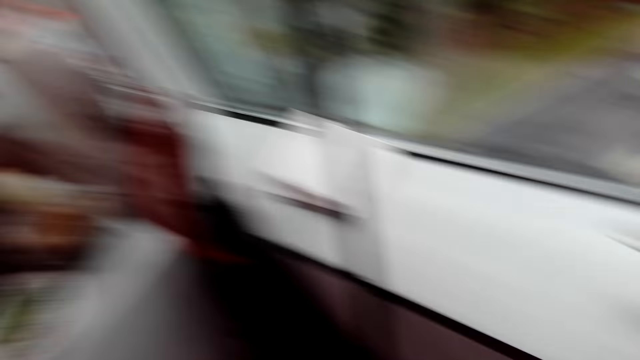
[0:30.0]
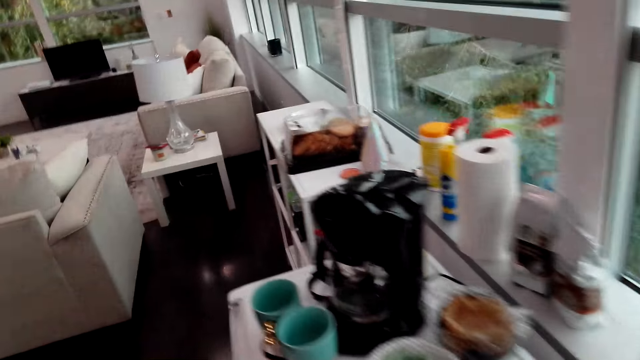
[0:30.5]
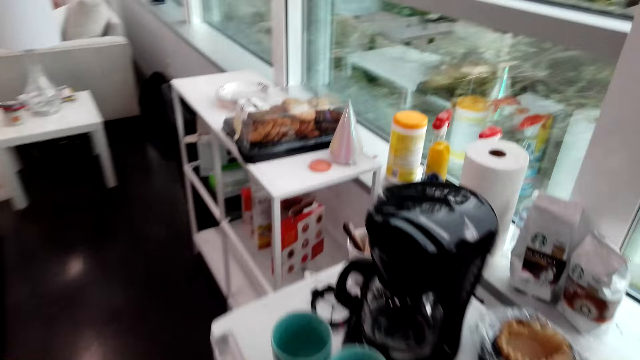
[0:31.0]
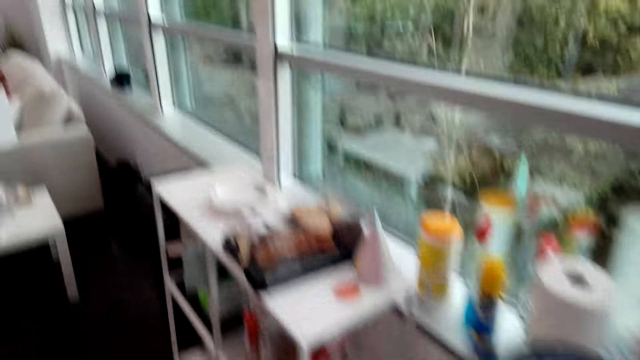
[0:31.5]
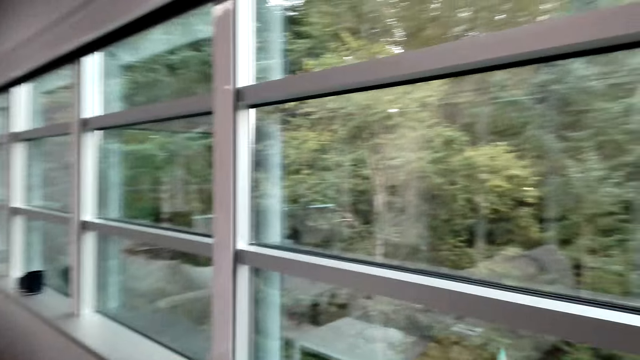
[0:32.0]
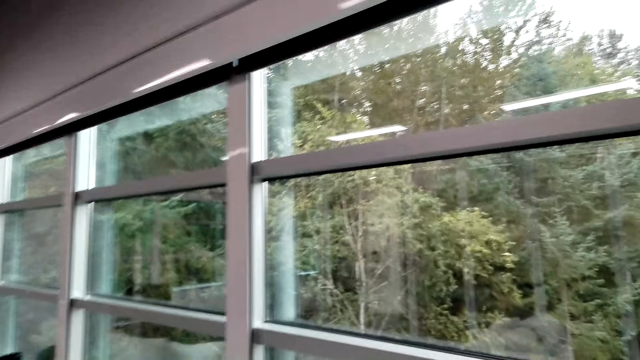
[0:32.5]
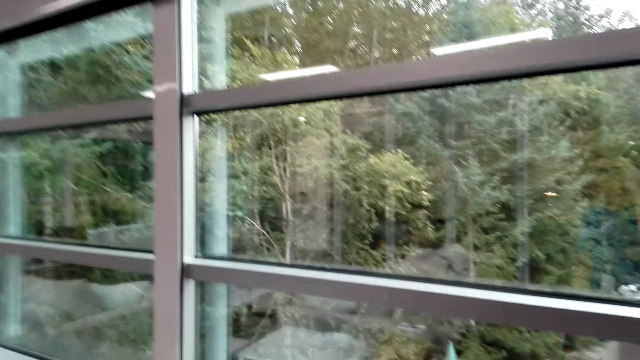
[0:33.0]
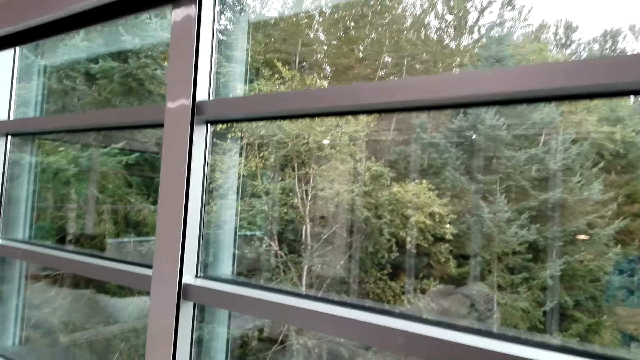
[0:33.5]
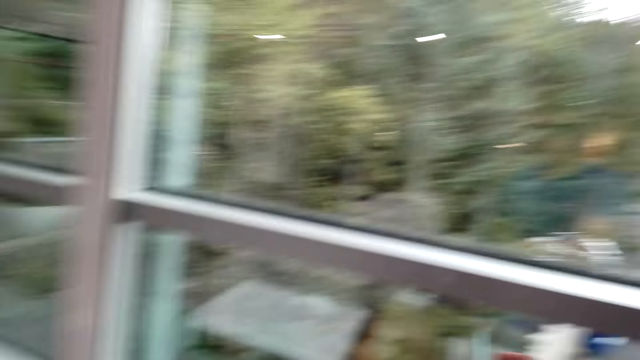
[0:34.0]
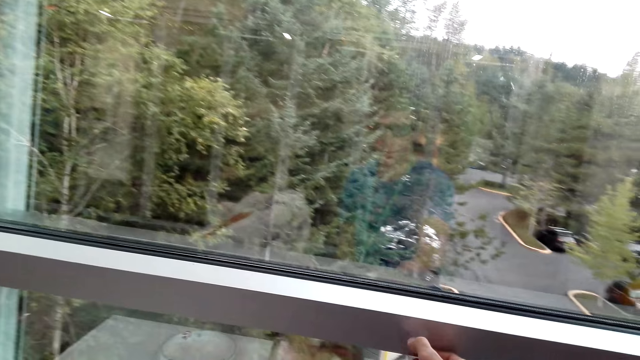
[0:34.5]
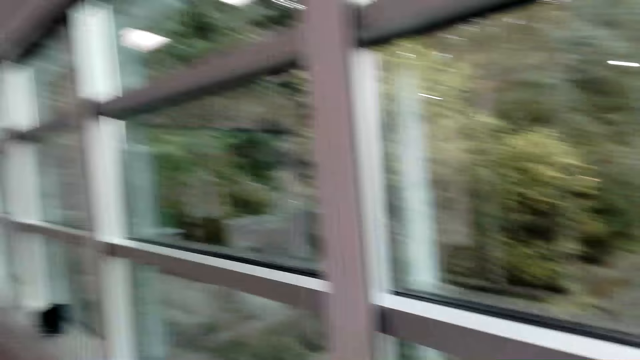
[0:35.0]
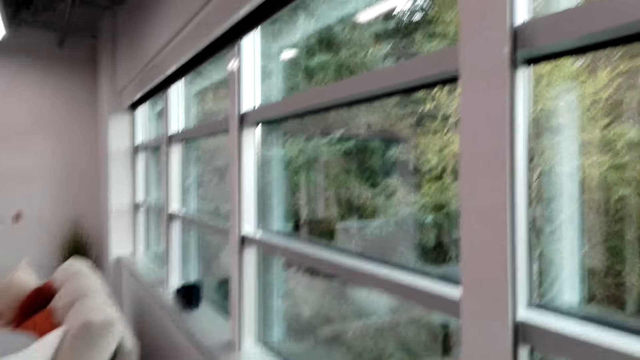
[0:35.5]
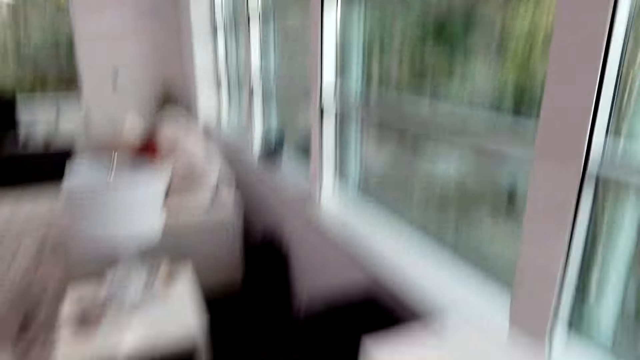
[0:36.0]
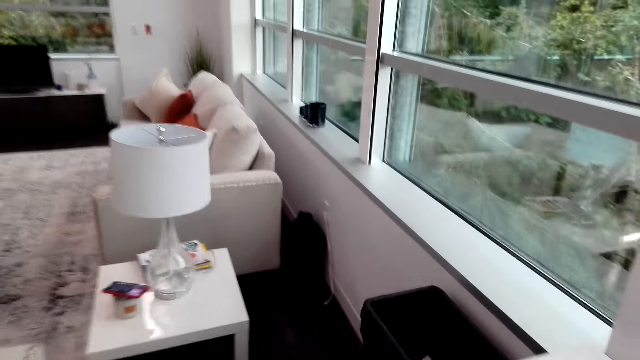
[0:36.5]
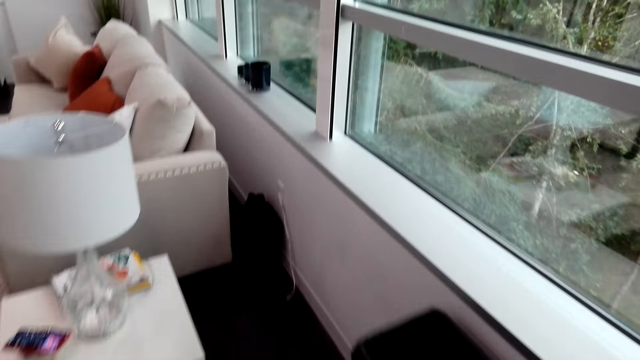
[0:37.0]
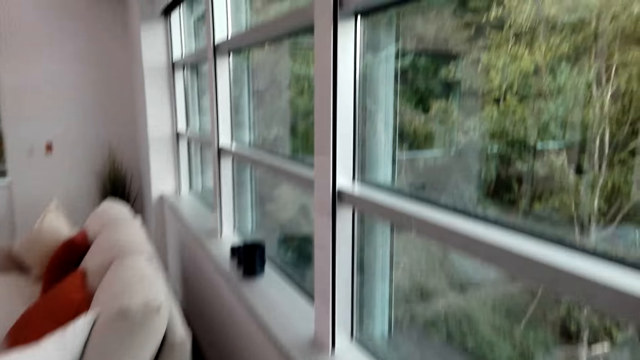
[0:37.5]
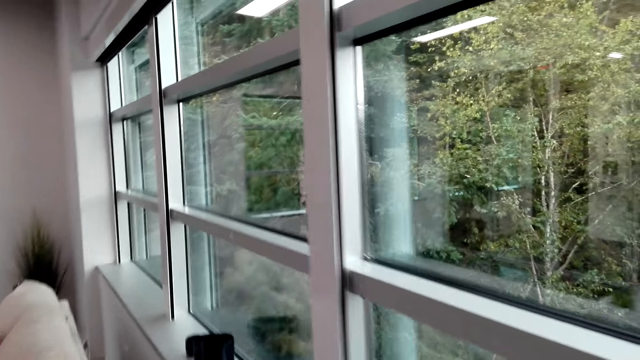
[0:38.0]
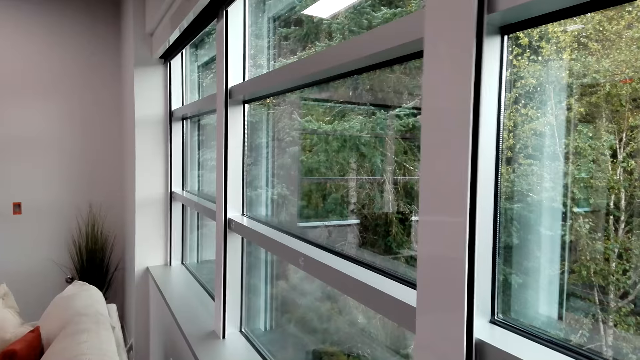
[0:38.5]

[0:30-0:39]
The camera wearer walks away from the box. They look around the house. They walk around the house. They walk beside the window.

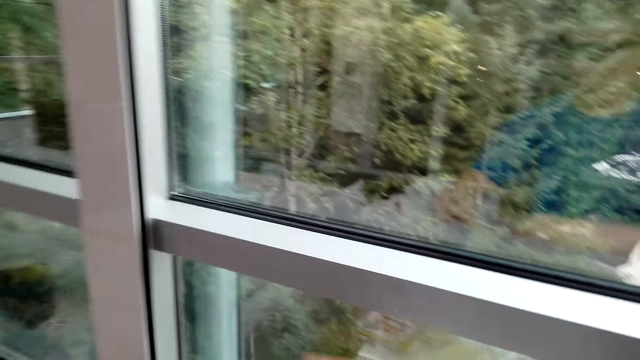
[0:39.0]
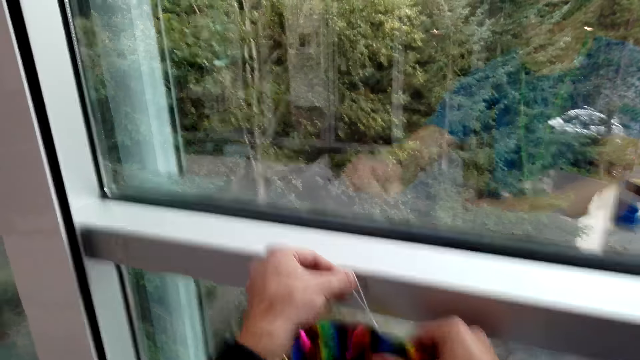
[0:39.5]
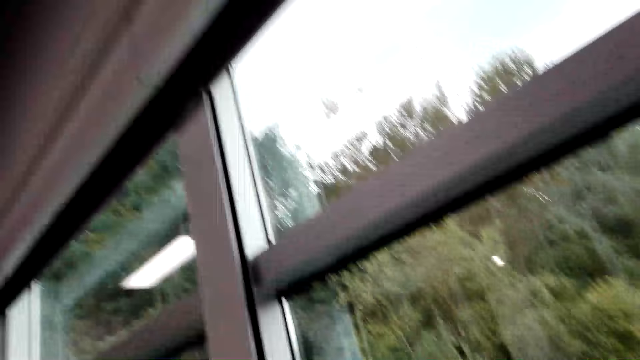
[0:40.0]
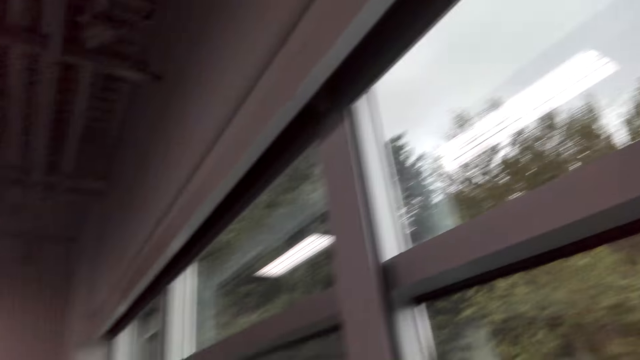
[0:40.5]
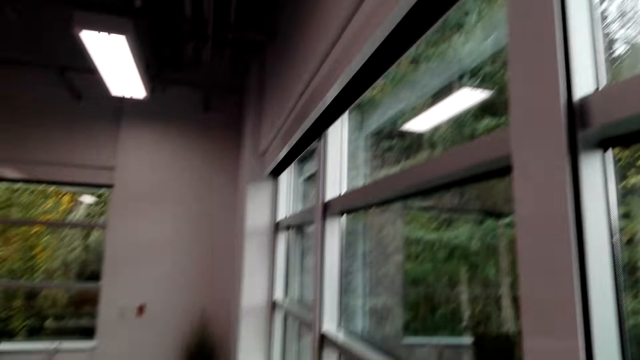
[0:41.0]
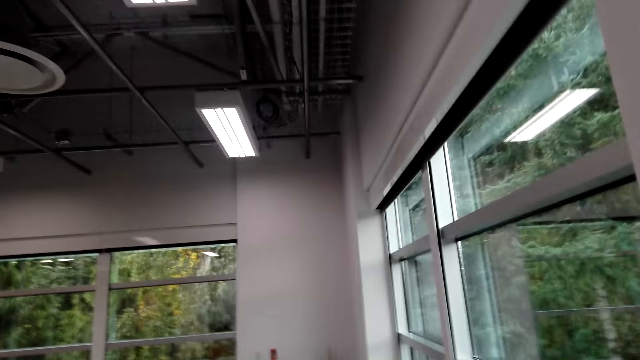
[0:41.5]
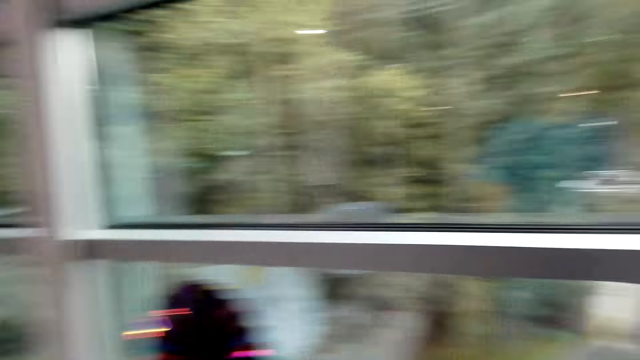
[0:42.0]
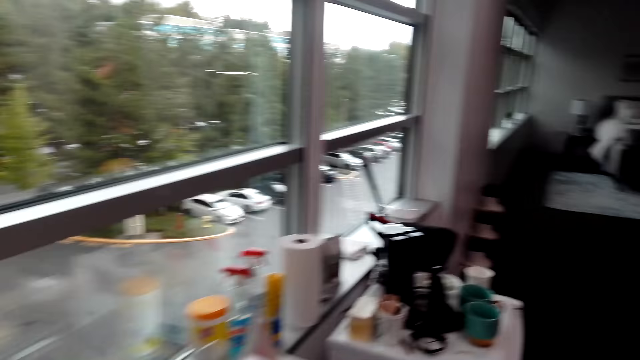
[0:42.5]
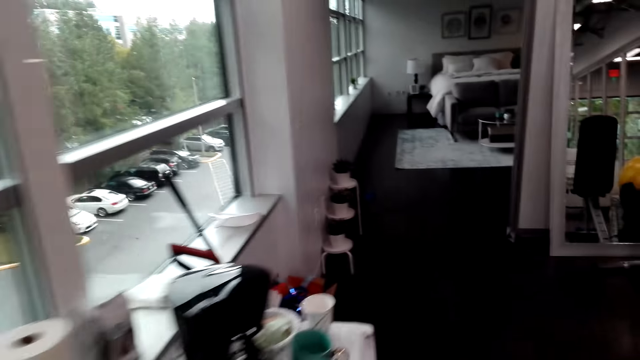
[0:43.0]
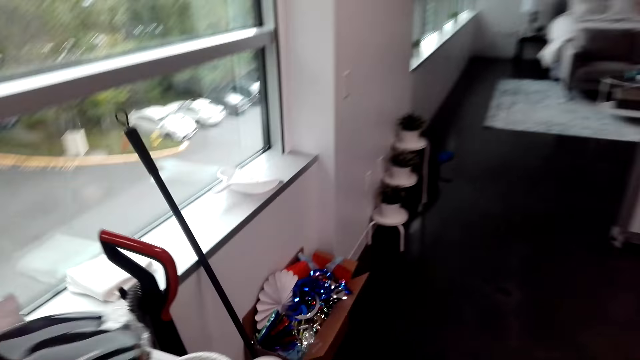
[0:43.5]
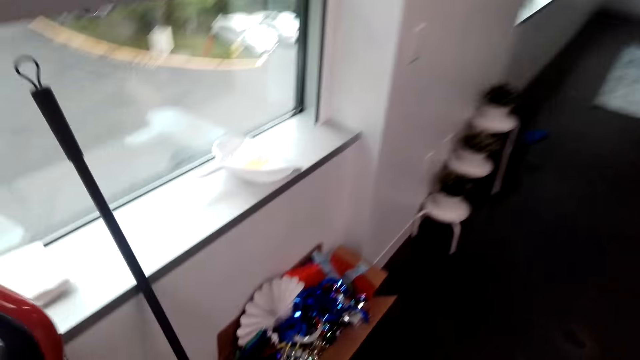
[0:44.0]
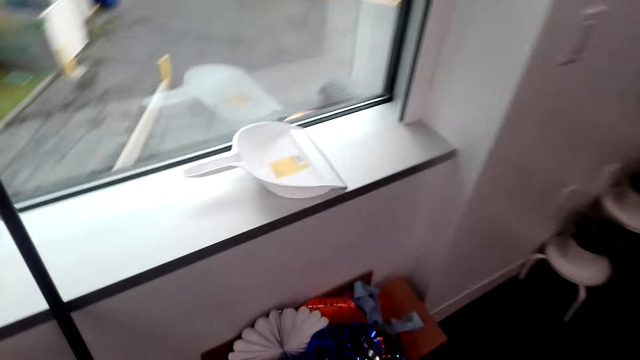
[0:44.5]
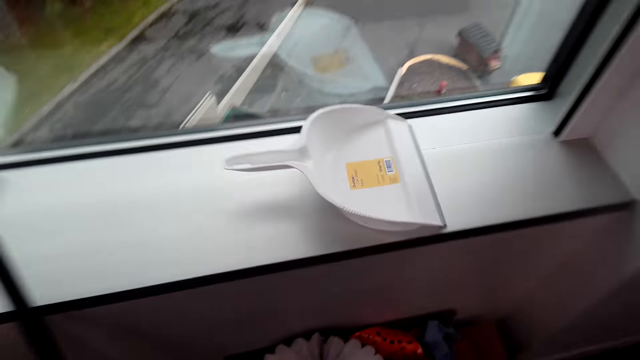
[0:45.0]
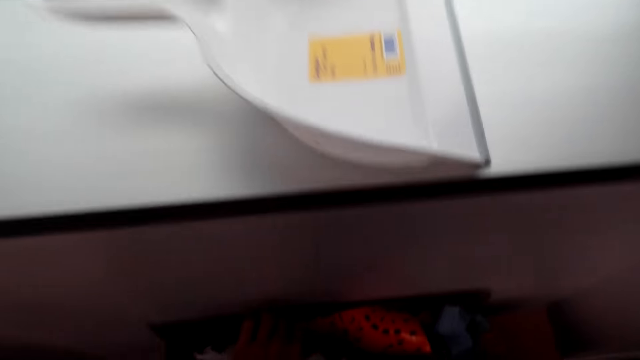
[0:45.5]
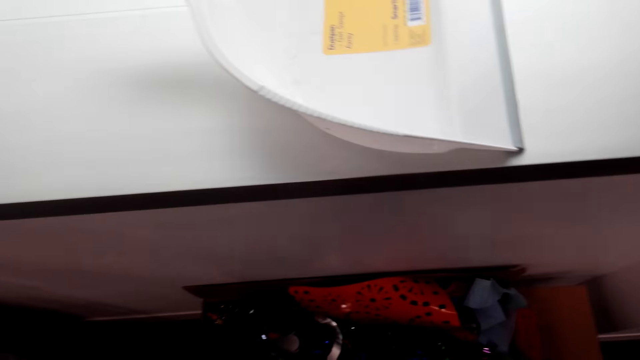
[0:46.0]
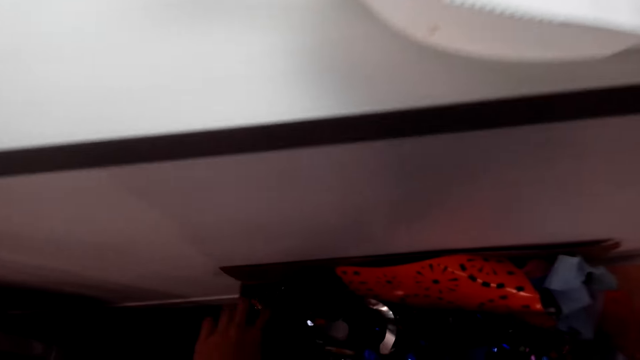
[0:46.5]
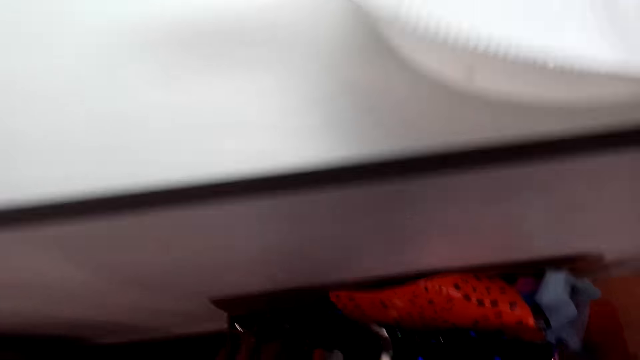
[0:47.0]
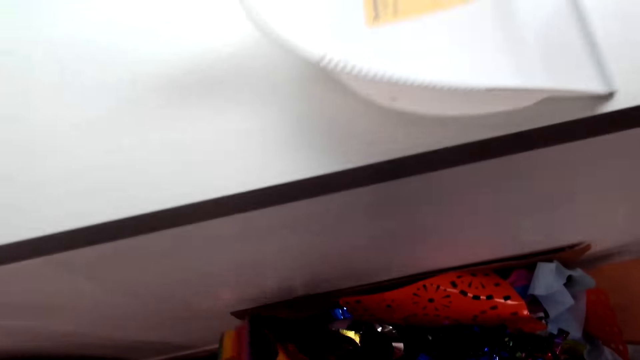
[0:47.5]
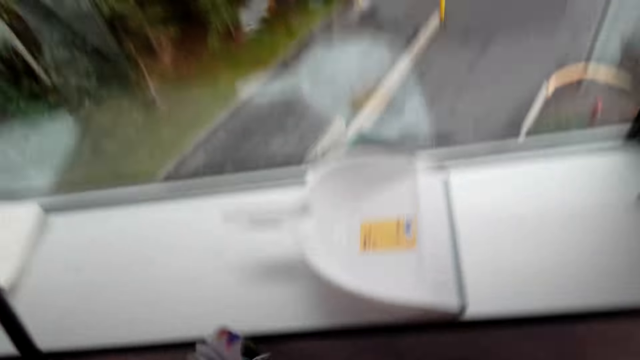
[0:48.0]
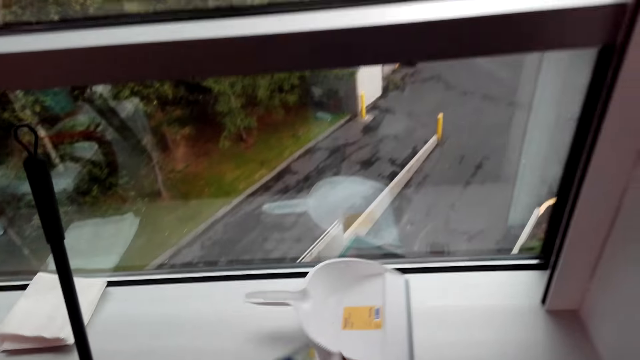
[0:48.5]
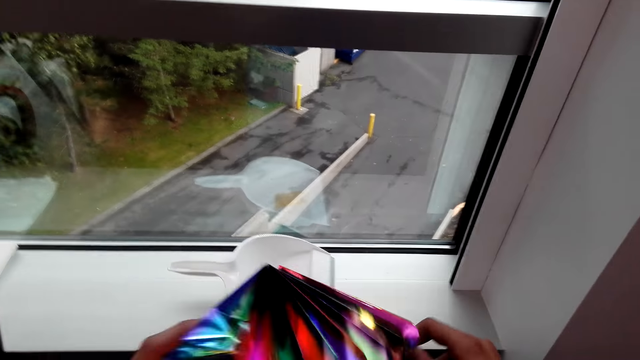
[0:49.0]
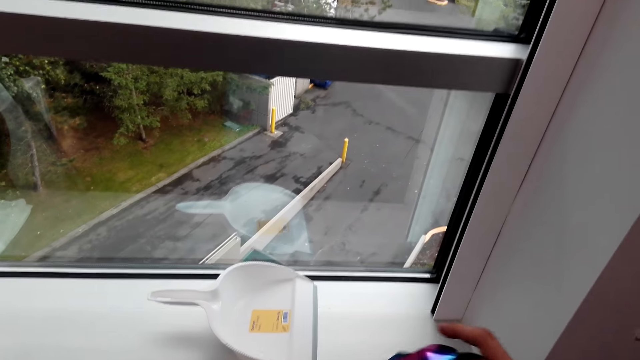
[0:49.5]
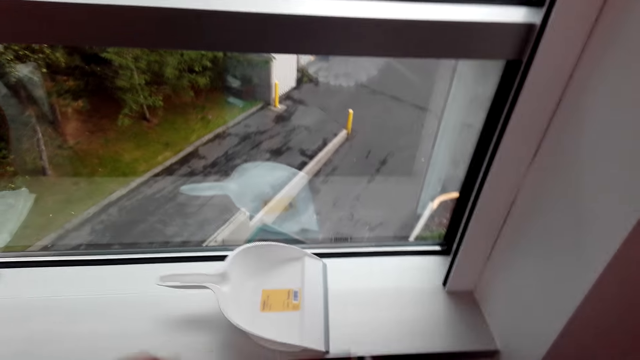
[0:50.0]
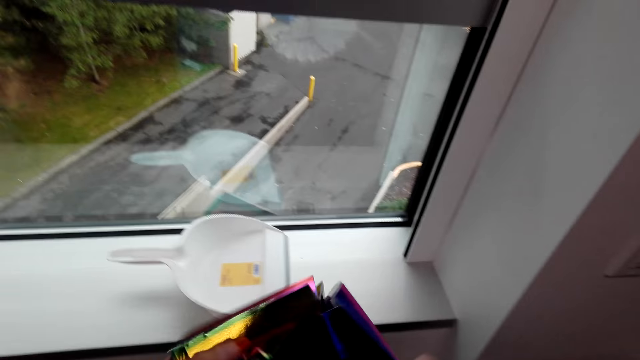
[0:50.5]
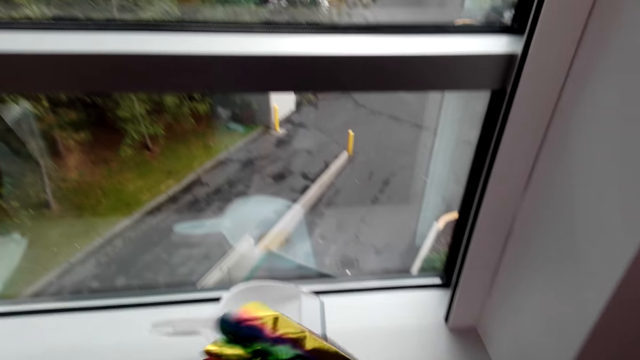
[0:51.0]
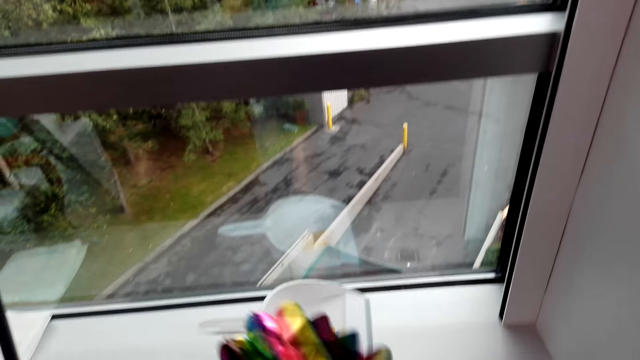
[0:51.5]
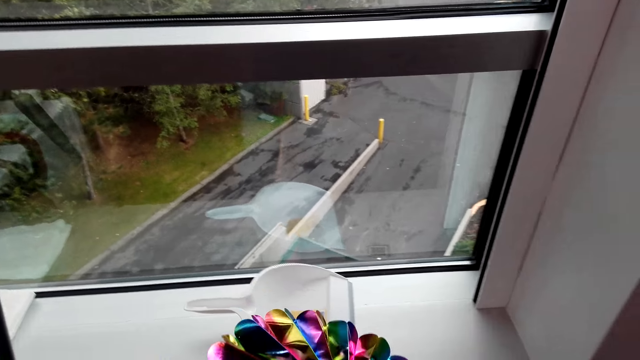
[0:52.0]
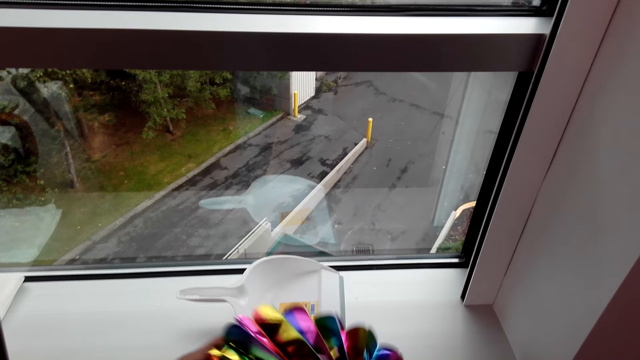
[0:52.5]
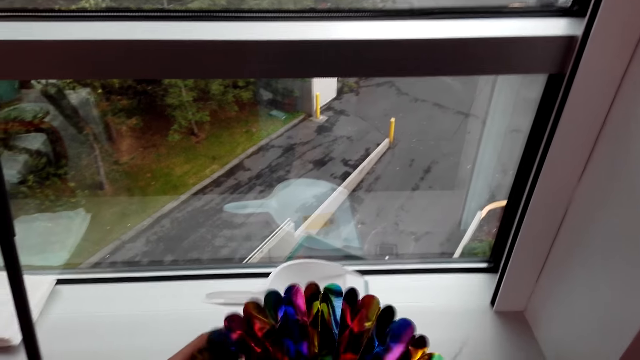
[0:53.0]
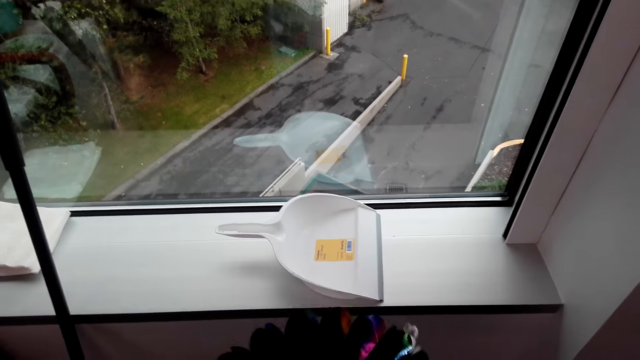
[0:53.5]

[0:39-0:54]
The camera wearer hangs the decoration on the window. He touches the window. He looks at the windows. He walks around the house. He walks beside the windows. He looks inside the box. He selects flowers from the carton. He talks to himself. He adjusts the flower. He holds the decoration.
